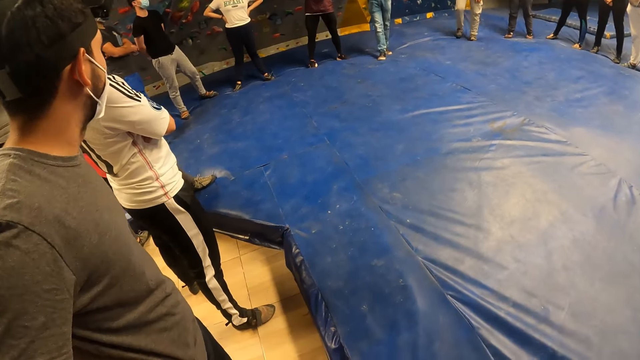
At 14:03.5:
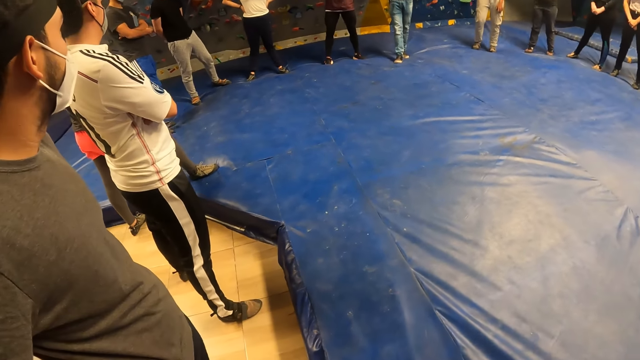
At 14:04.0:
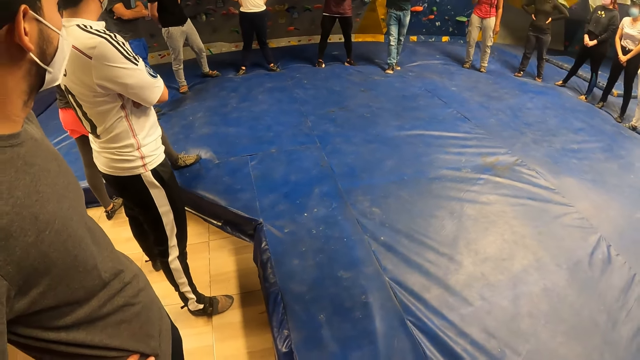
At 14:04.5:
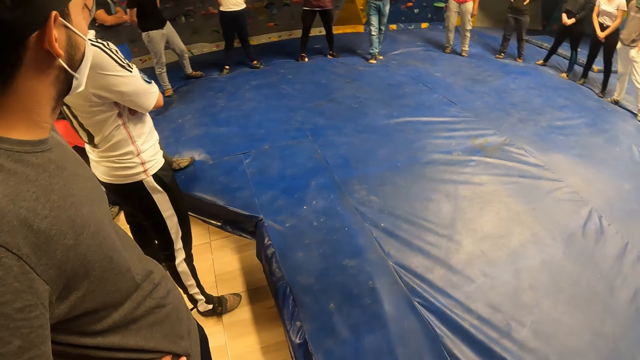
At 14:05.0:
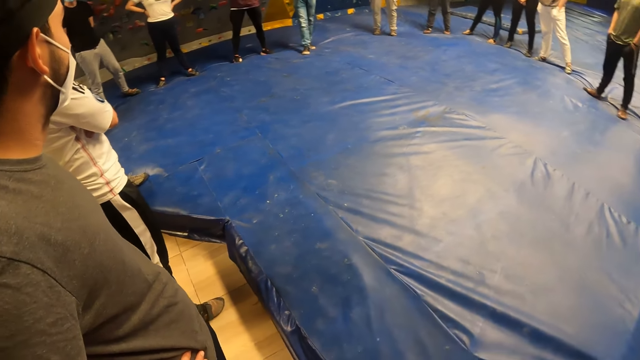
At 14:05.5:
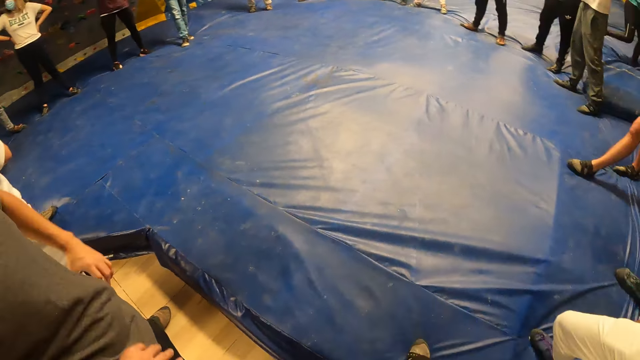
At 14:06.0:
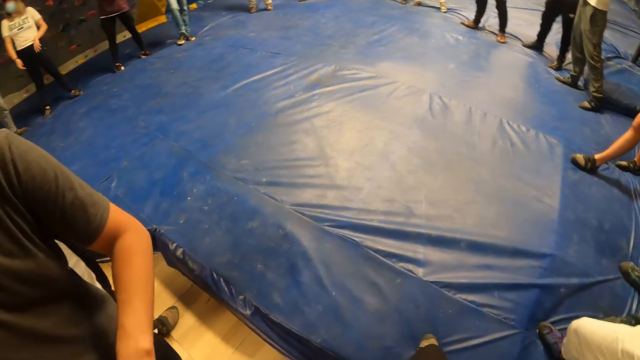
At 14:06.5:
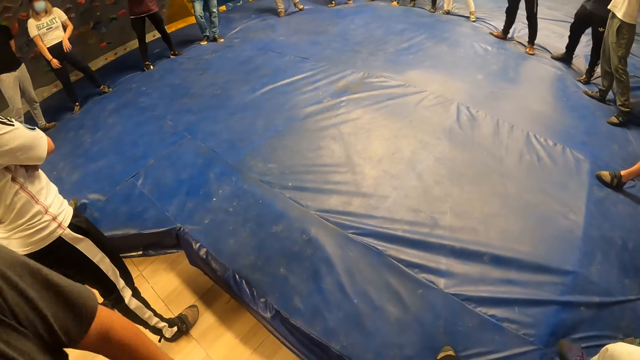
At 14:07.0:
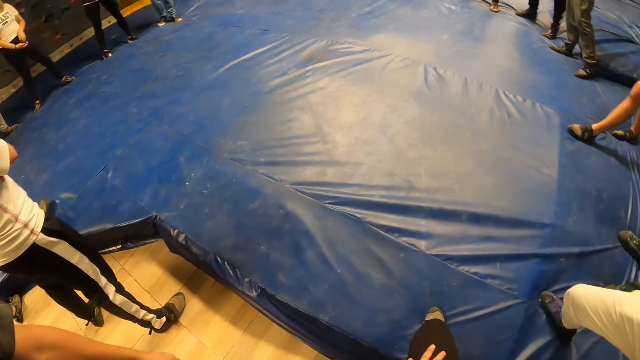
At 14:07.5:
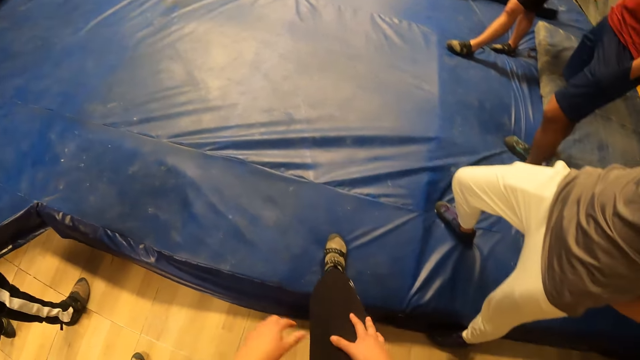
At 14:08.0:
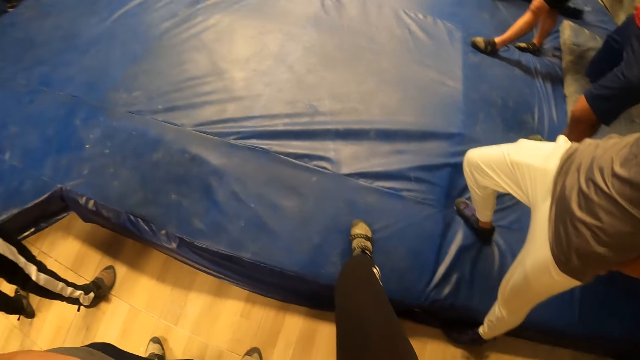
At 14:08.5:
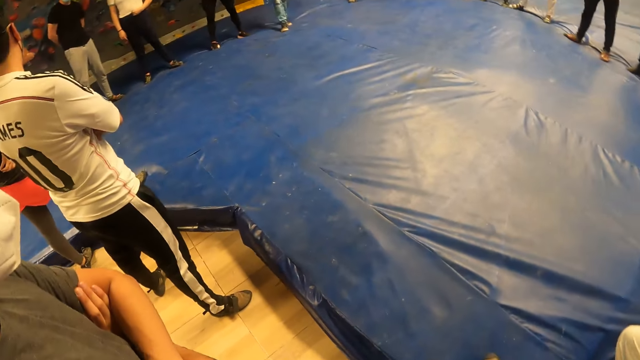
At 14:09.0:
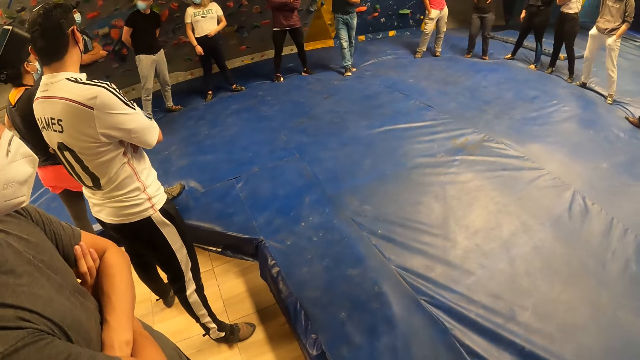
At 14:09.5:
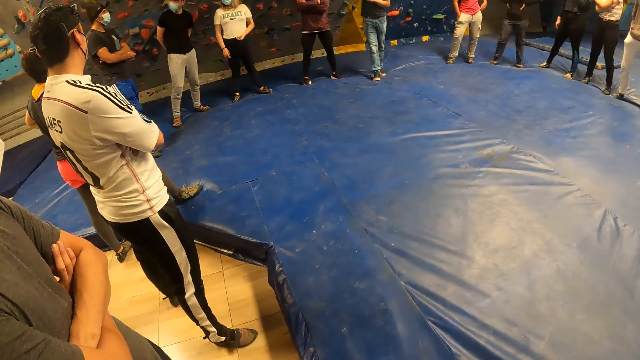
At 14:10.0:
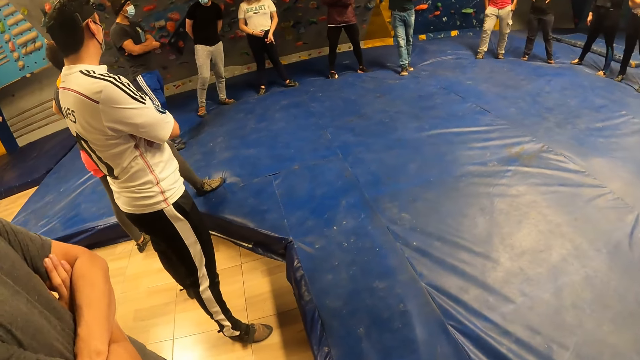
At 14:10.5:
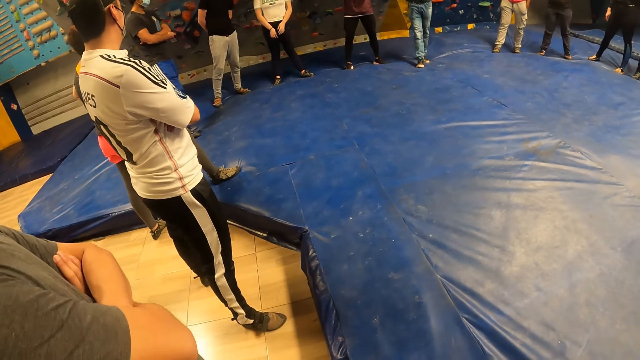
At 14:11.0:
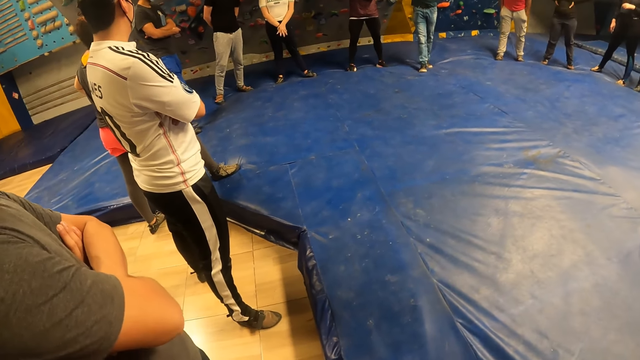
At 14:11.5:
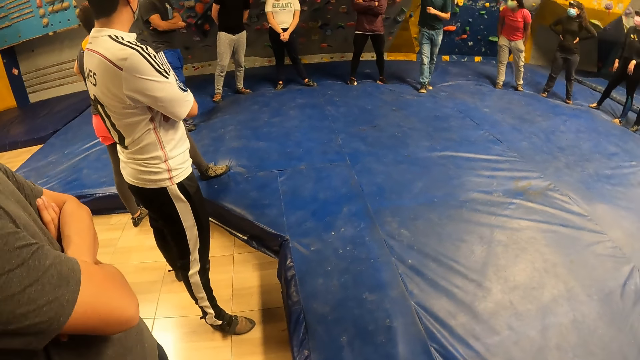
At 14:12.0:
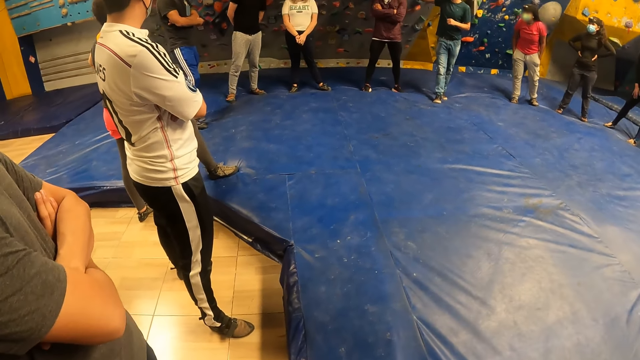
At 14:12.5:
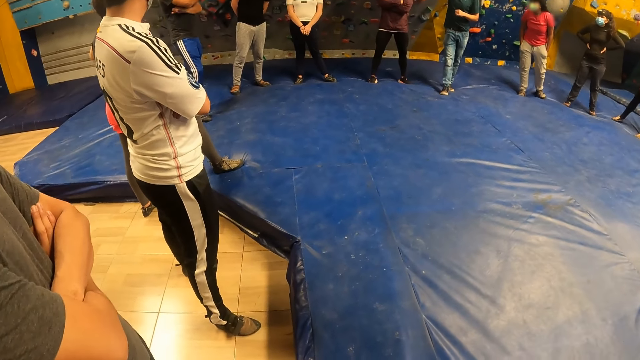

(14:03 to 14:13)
The camera wearer rubs his right hand on his right leg.

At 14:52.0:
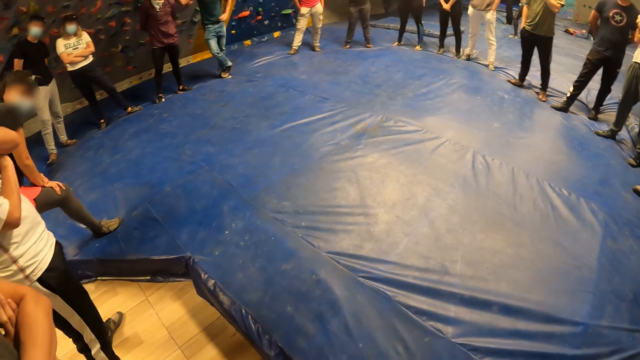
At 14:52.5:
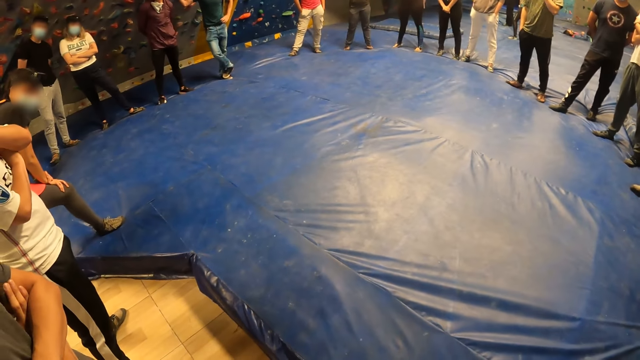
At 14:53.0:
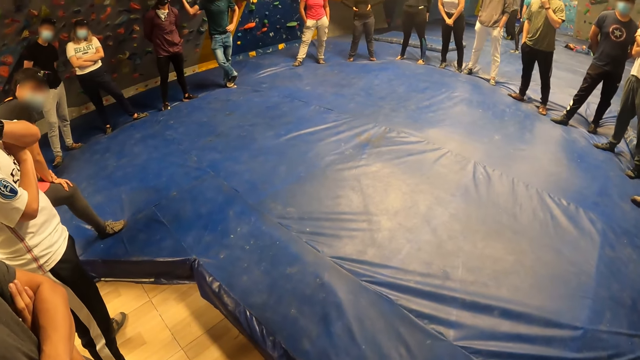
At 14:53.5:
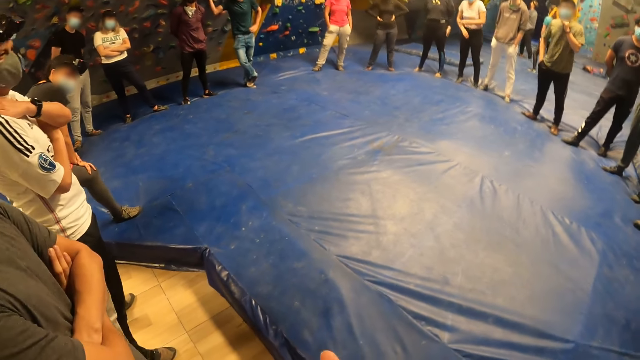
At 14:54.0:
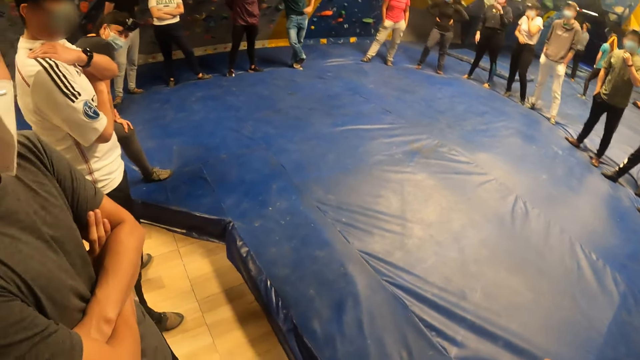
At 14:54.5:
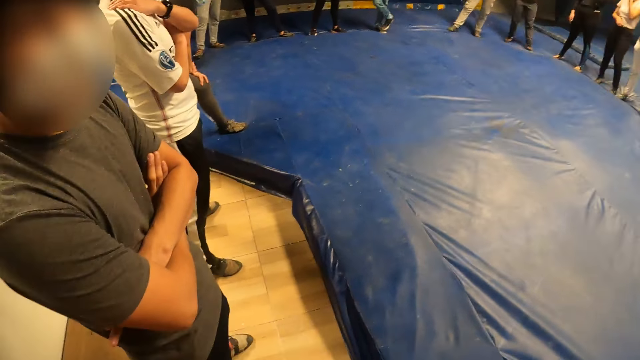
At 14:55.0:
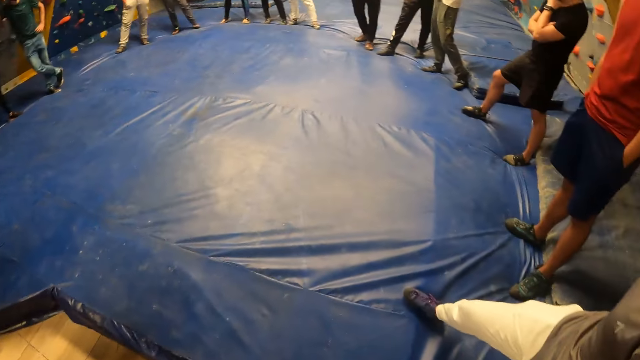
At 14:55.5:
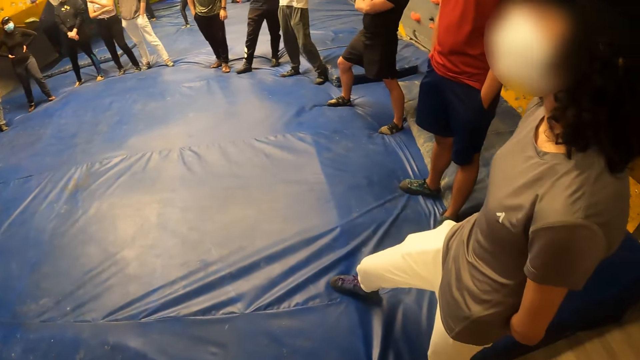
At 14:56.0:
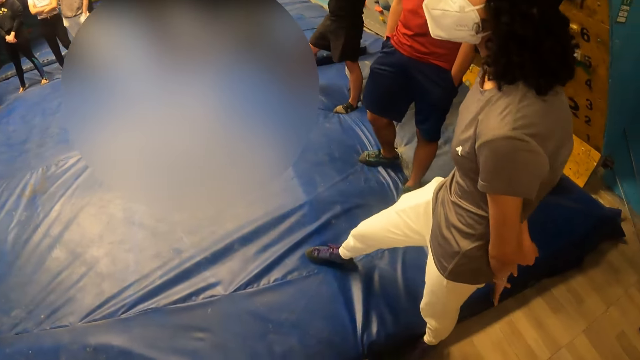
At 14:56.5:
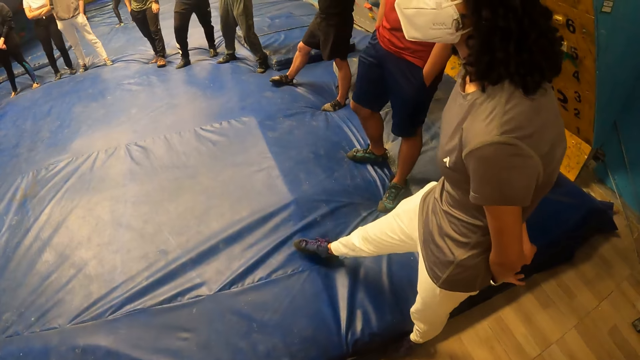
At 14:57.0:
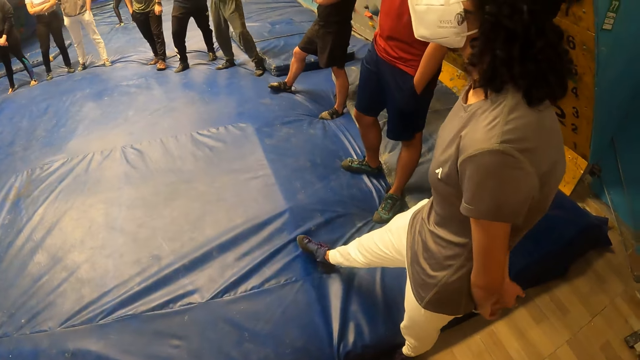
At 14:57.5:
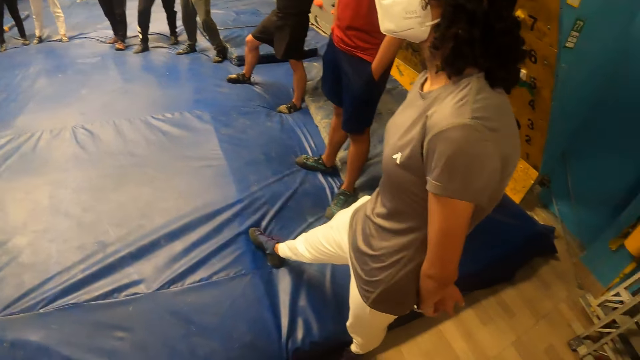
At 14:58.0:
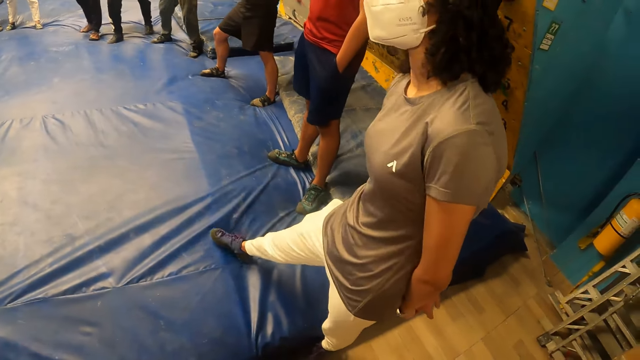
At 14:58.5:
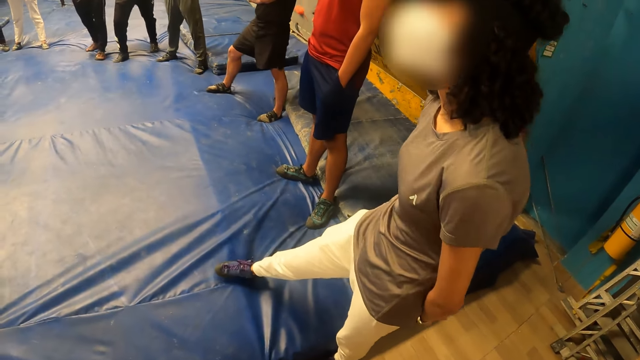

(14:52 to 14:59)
The camera wearer converses with the man.

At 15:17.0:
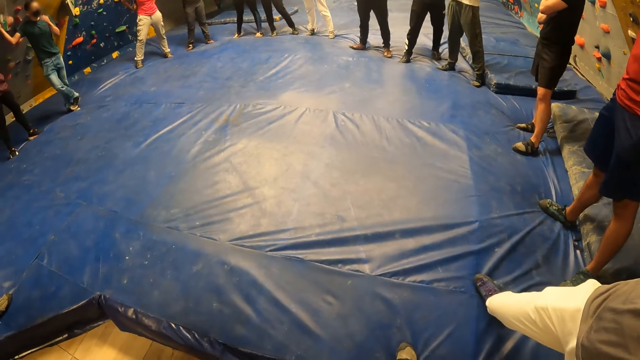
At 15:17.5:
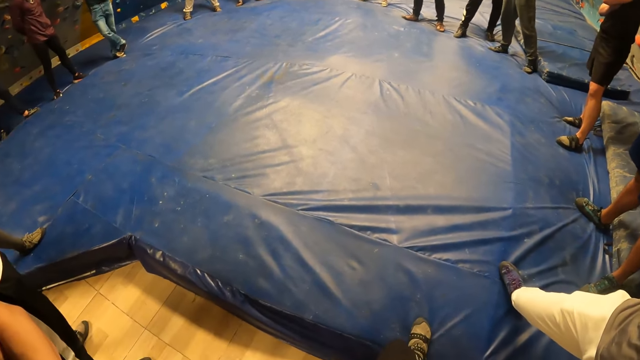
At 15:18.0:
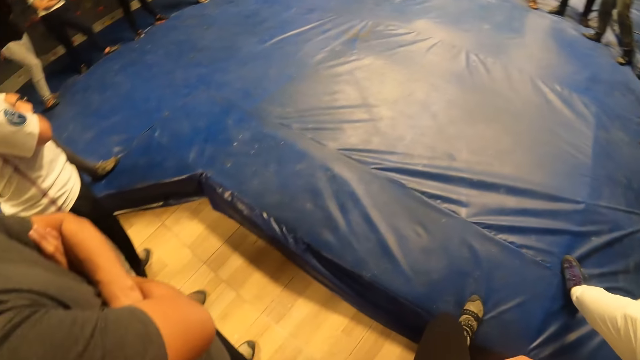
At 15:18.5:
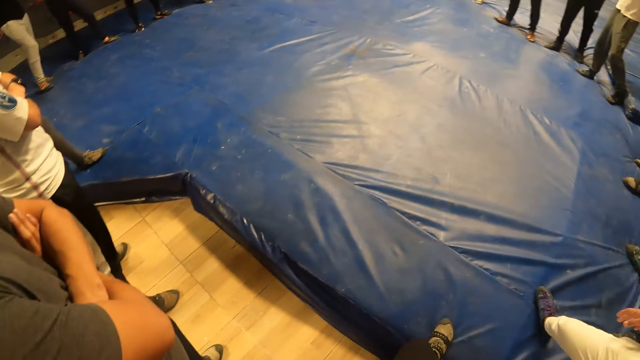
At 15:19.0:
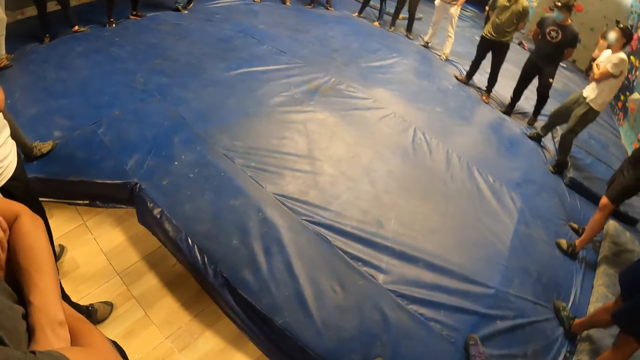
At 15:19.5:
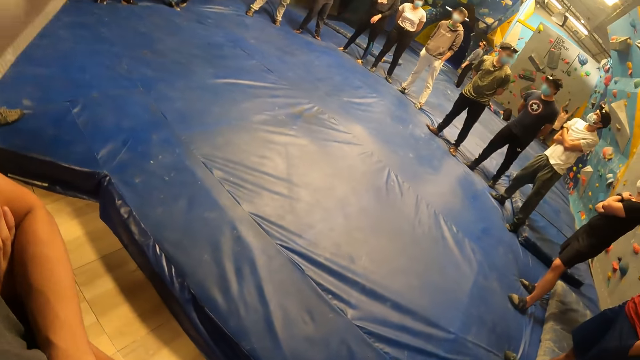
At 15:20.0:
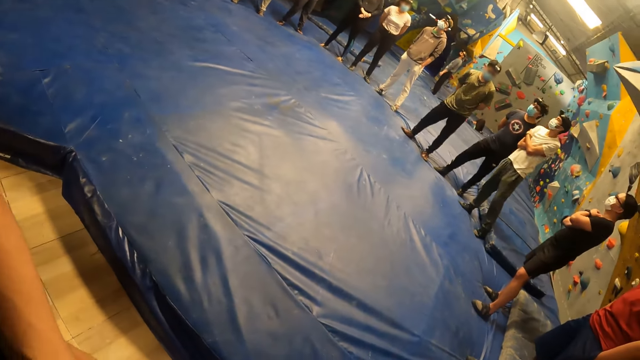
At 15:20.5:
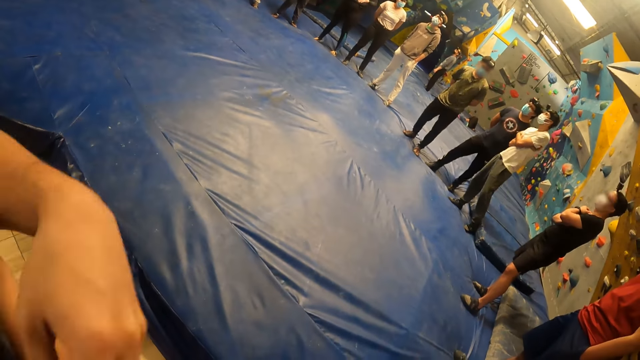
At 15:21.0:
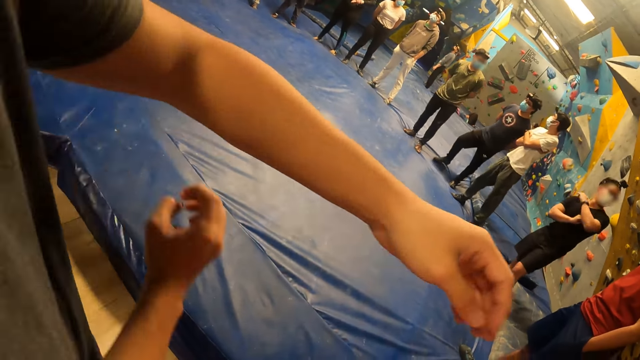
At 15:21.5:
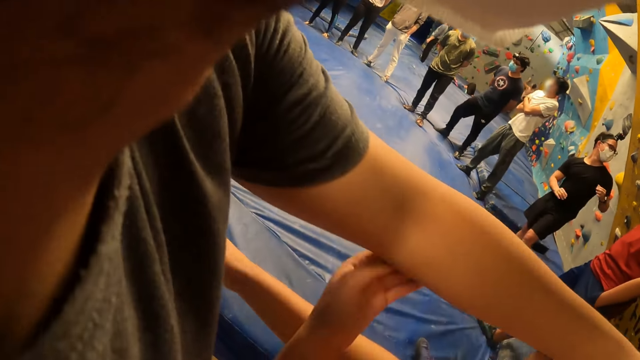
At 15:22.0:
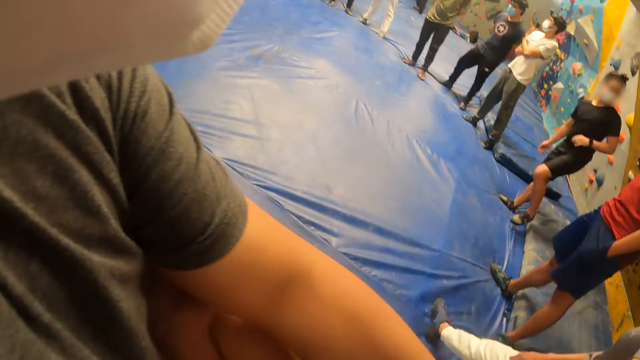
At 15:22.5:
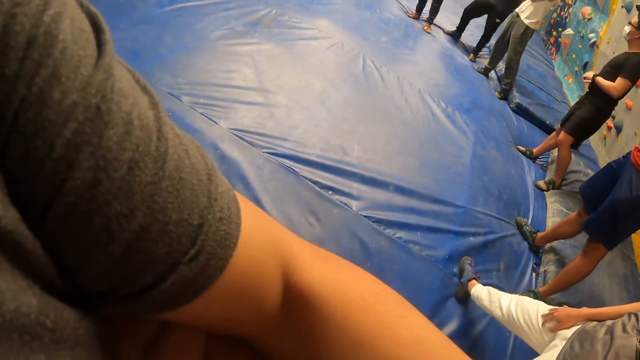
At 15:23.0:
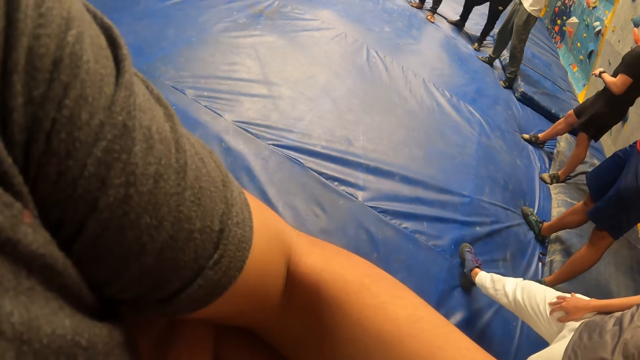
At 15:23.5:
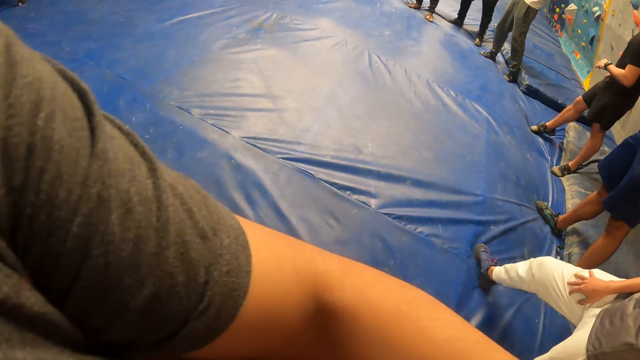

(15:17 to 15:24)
A woman places her right hand on her right leg. A man hugs the camera wearer with his left arm.
